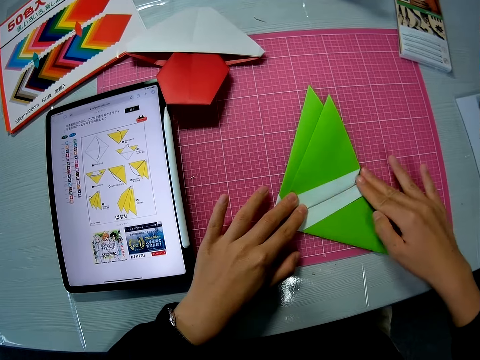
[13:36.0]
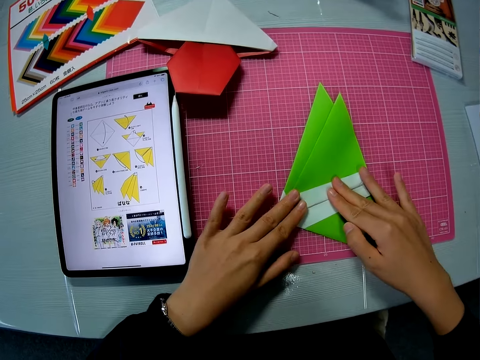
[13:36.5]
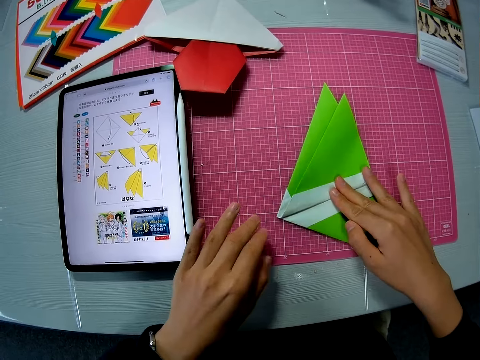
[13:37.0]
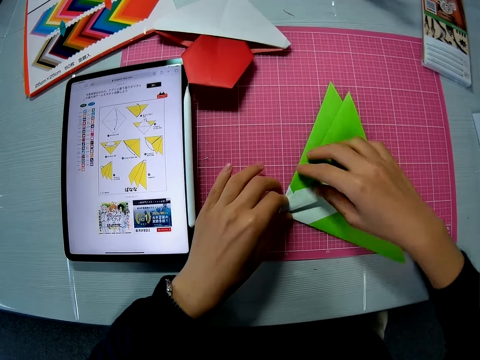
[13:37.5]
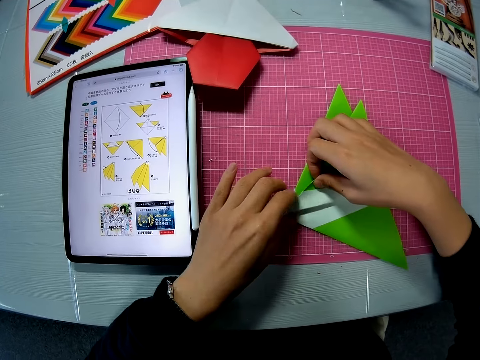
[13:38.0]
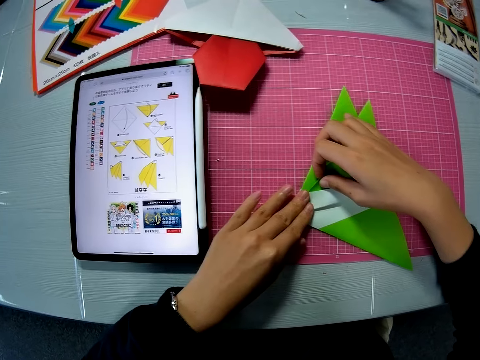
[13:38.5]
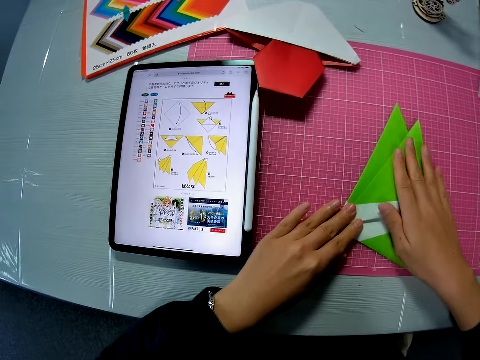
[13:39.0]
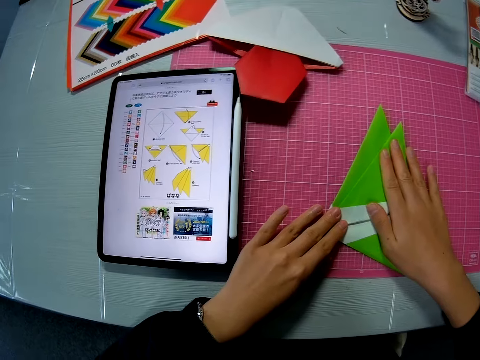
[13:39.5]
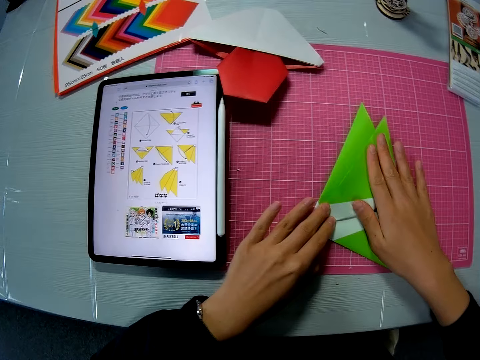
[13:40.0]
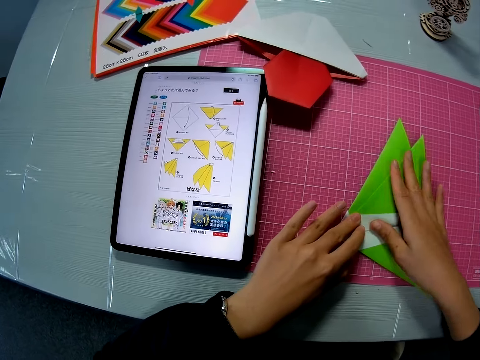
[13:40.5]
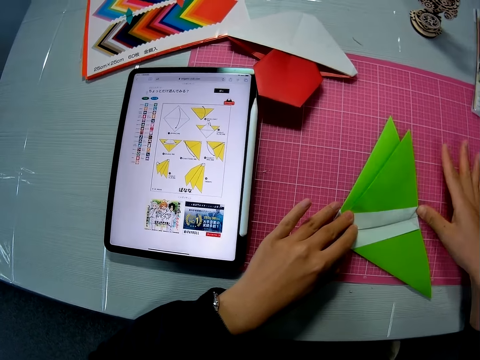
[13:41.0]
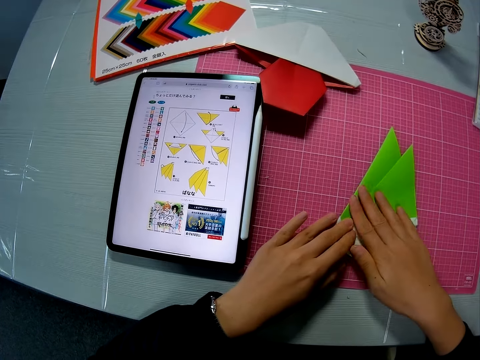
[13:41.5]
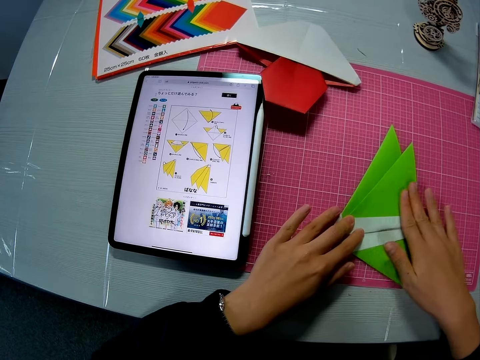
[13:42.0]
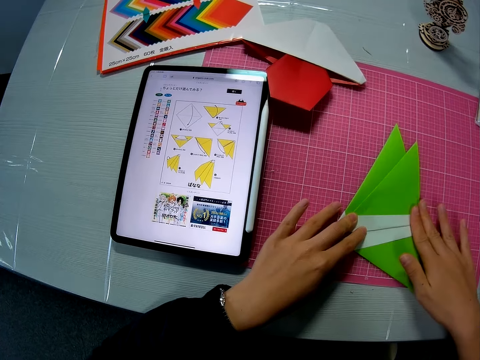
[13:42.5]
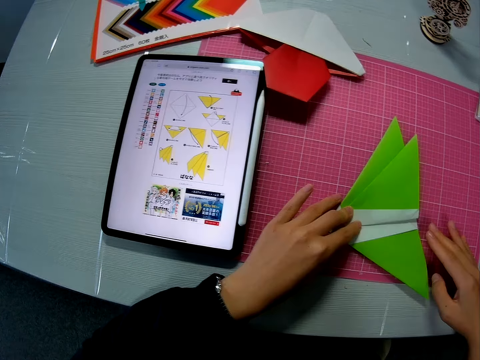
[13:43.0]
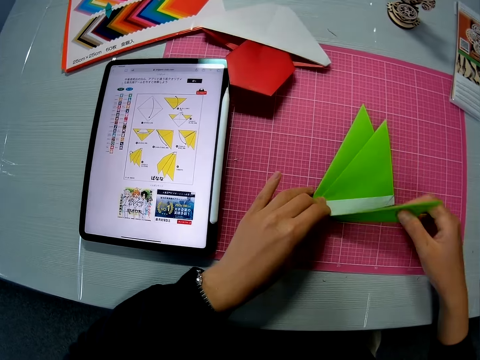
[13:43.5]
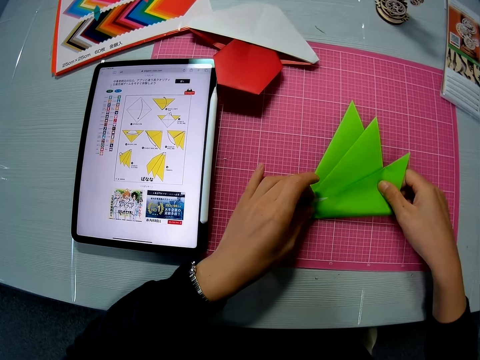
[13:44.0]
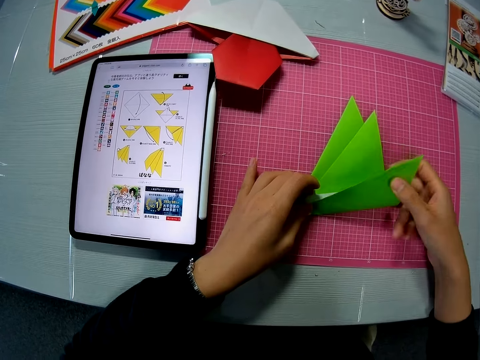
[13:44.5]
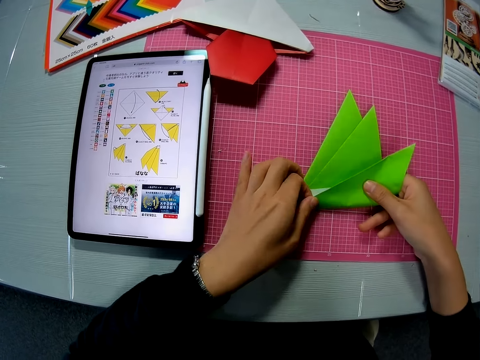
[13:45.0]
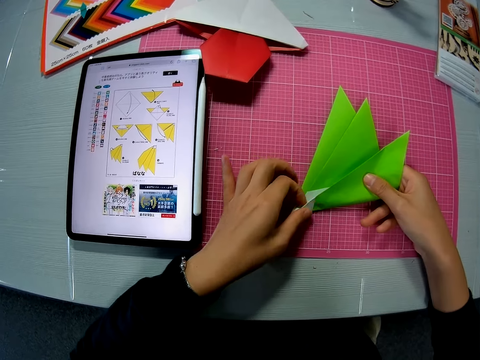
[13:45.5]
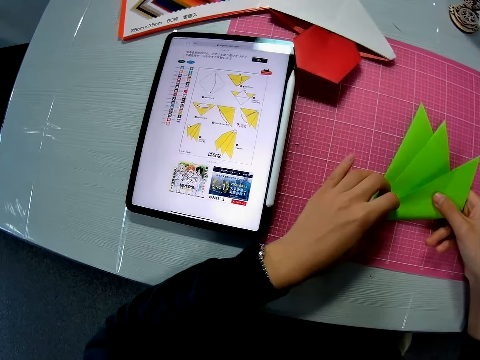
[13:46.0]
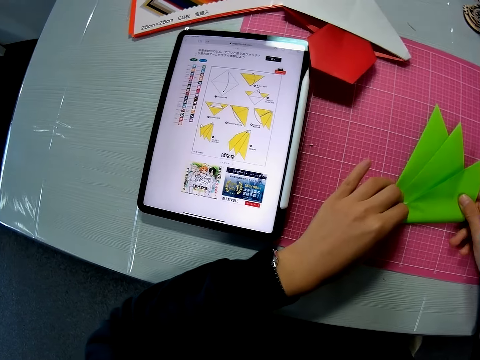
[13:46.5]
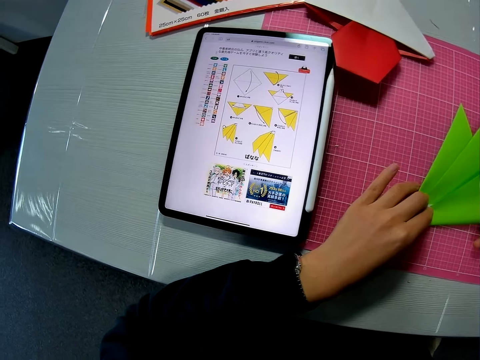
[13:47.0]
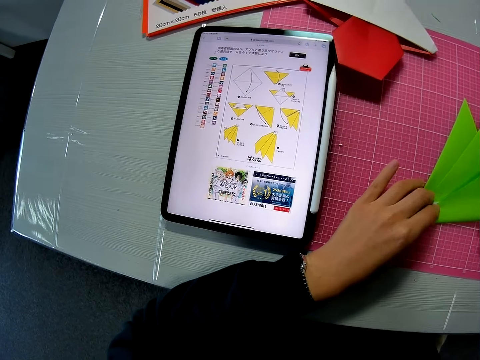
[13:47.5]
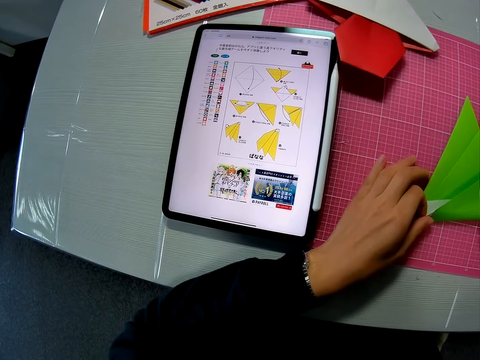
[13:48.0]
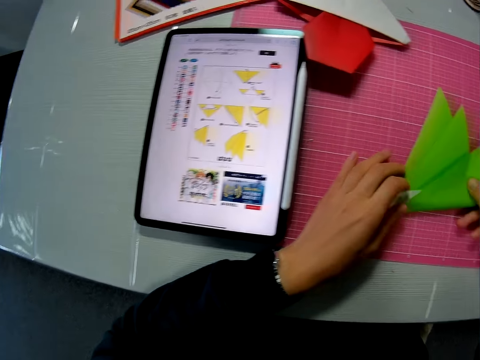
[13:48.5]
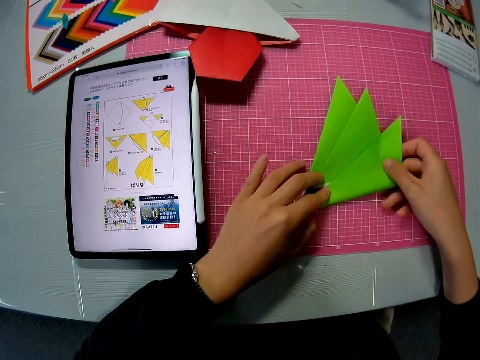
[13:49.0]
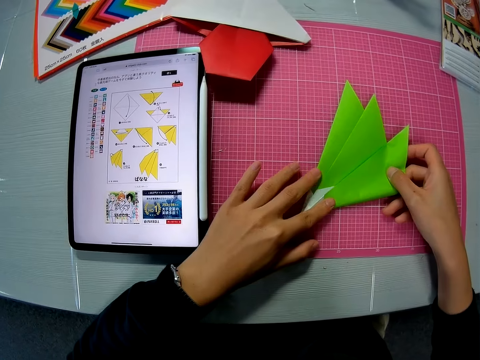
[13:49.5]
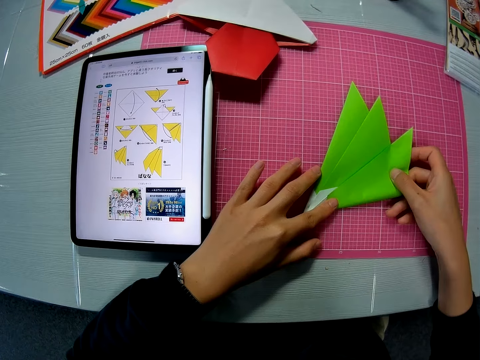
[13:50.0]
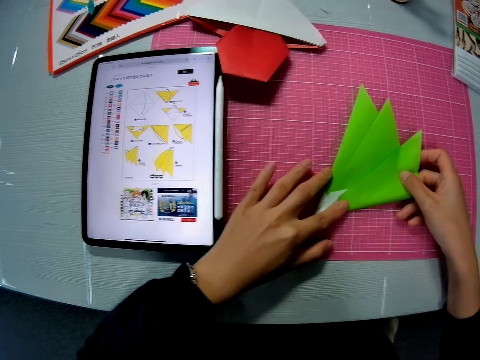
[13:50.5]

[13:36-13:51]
The camera wearer aligns the paper. They fold the paper. They look at the manual. They fold the paper.

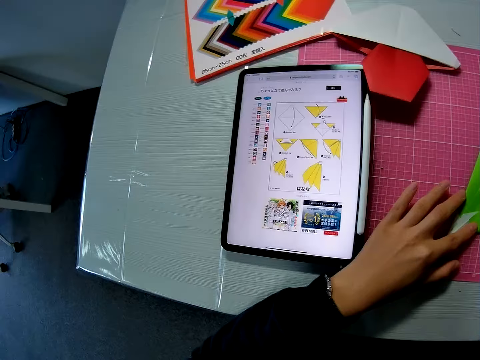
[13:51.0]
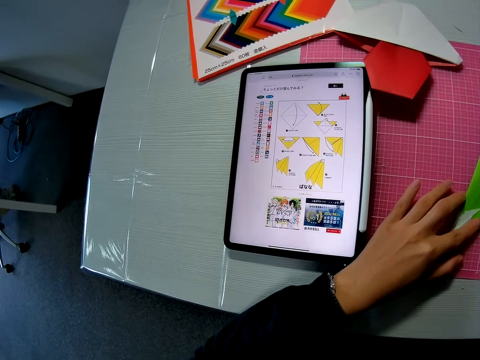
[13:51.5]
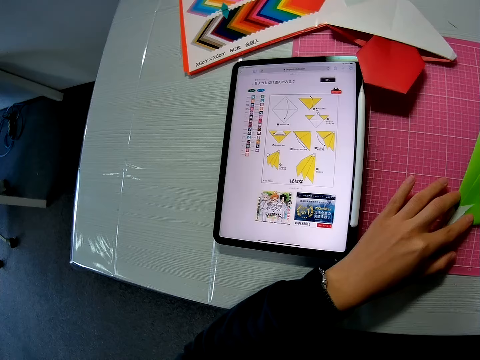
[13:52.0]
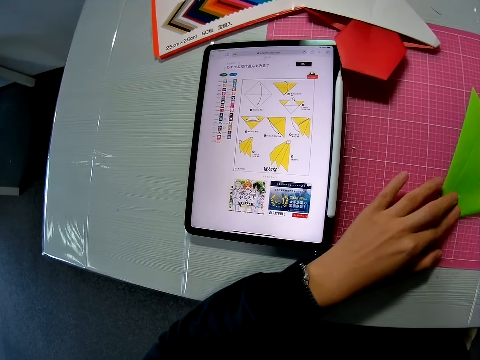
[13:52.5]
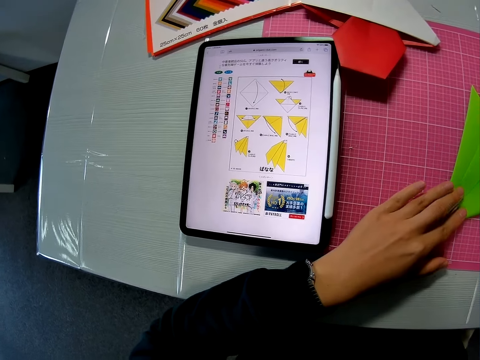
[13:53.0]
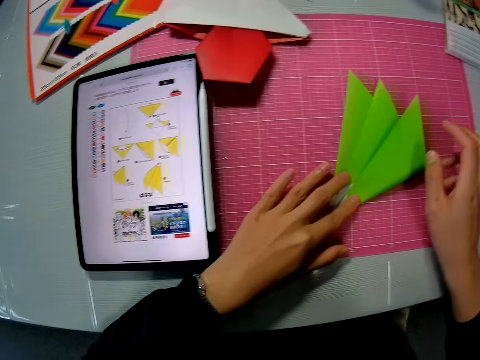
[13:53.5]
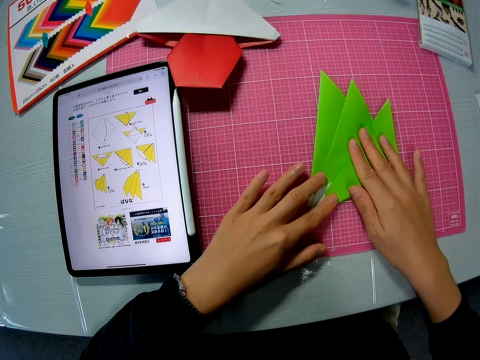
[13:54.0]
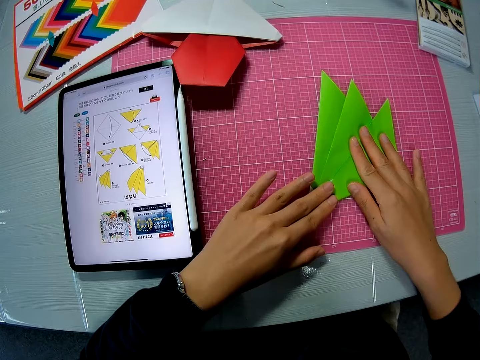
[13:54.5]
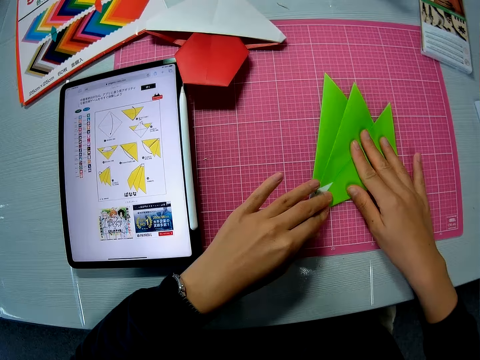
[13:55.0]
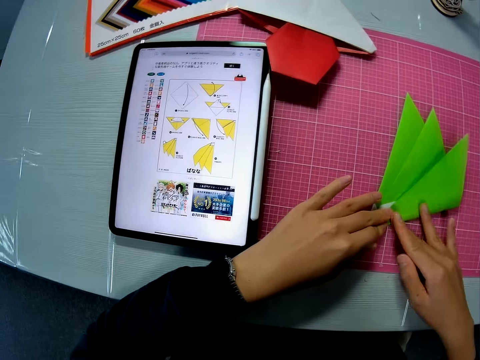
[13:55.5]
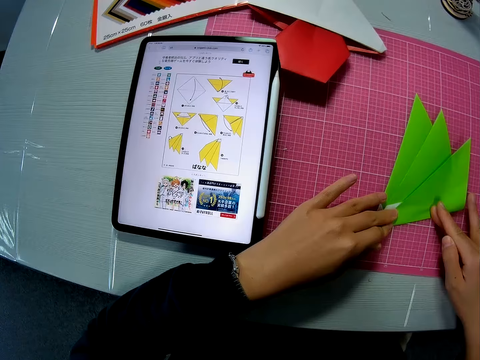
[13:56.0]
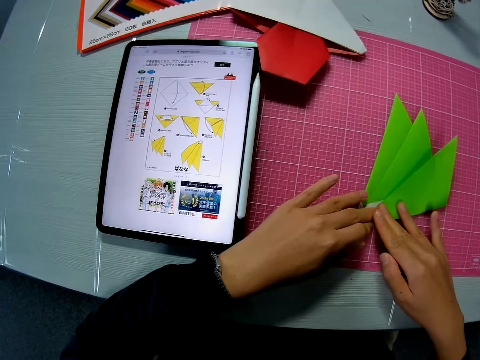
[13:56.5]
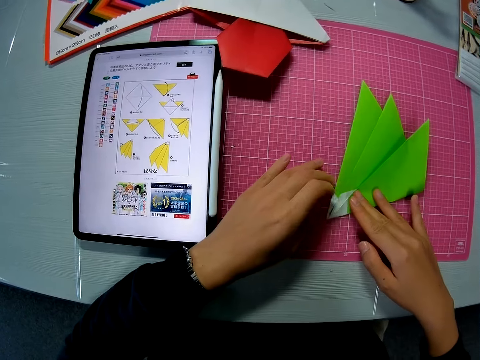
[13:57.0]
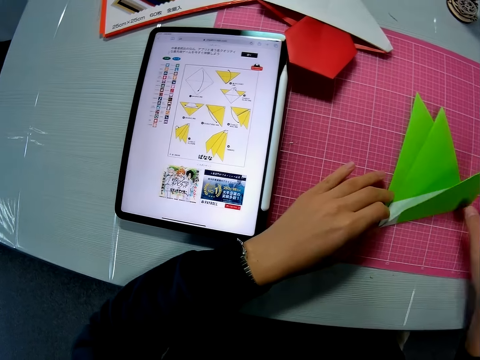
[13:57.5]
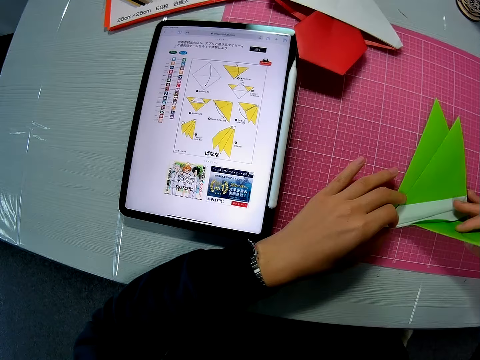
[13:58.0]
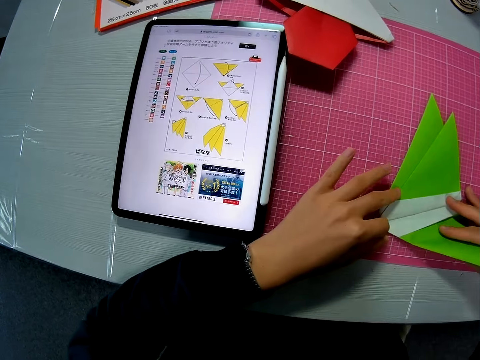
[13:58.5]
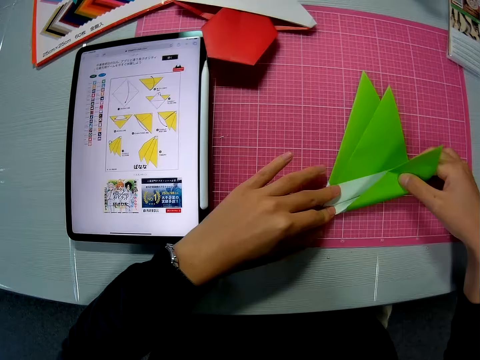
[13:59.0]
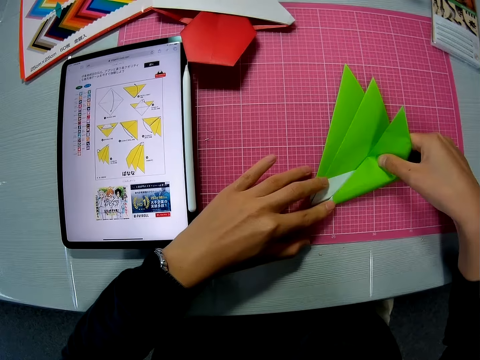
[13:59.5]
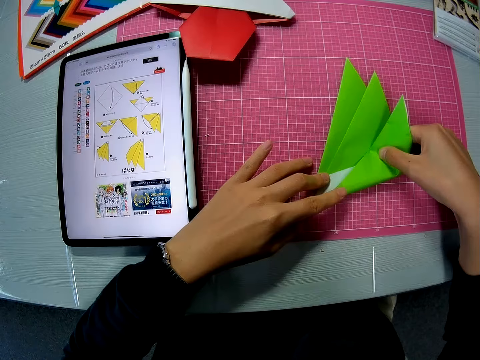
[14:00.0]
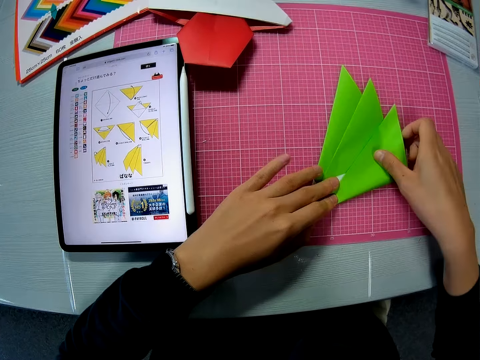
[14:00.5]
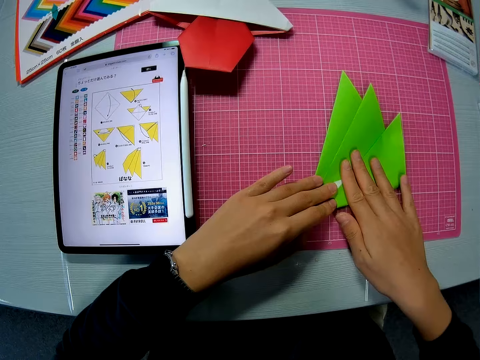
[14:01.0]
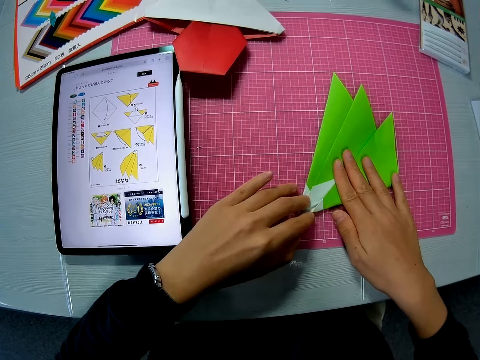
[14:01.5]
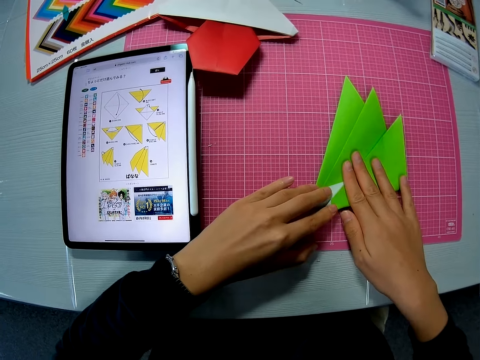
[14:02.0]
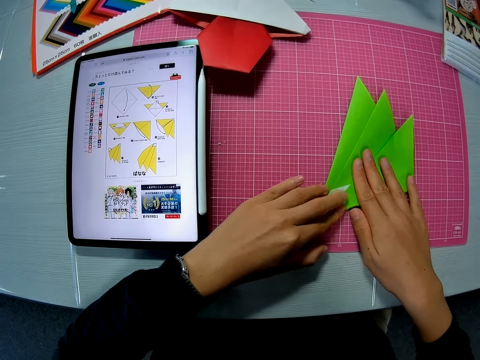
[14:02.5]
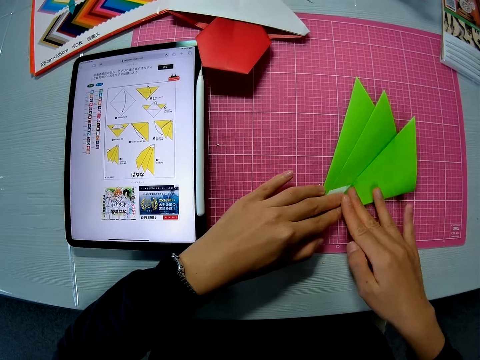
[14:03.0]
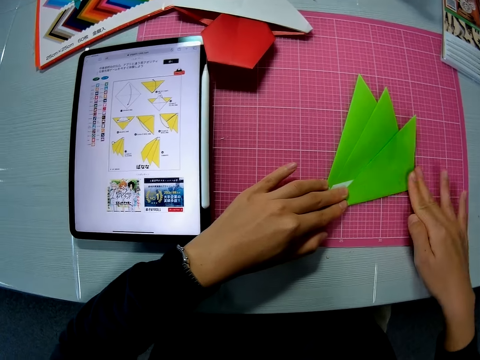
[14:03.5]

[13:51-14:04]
The camera wearer looks at the manual. They fold the paper. They look at the manual. They fold the paper.
